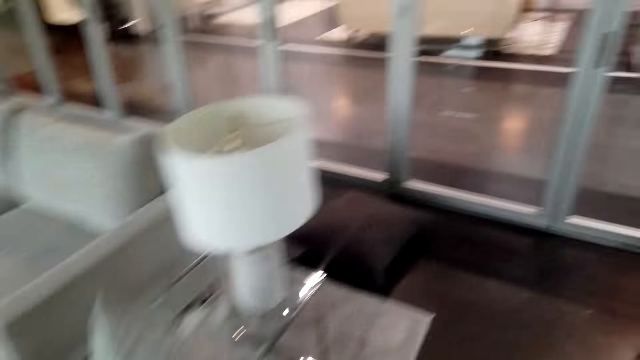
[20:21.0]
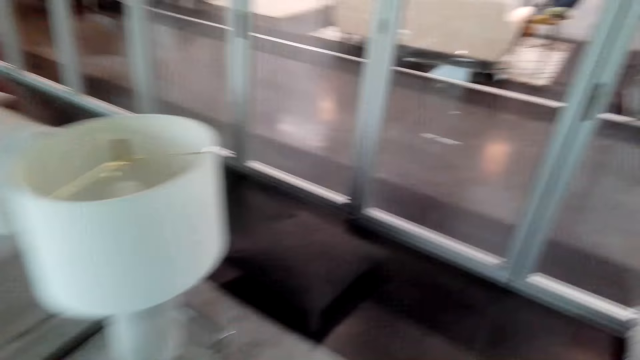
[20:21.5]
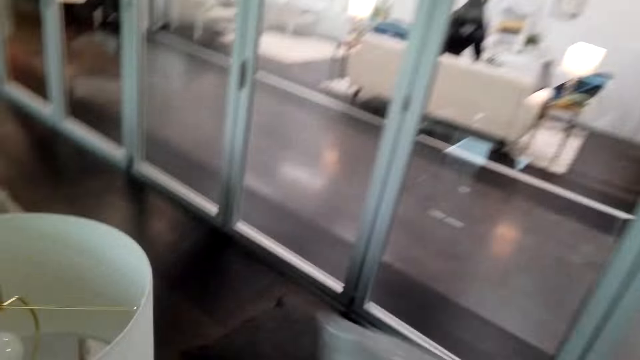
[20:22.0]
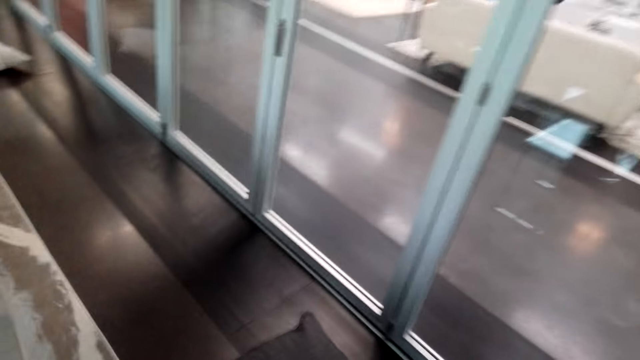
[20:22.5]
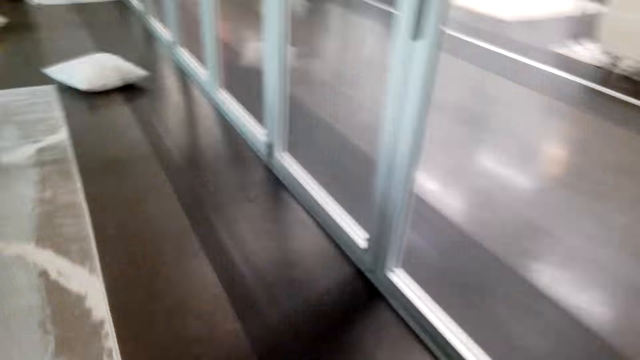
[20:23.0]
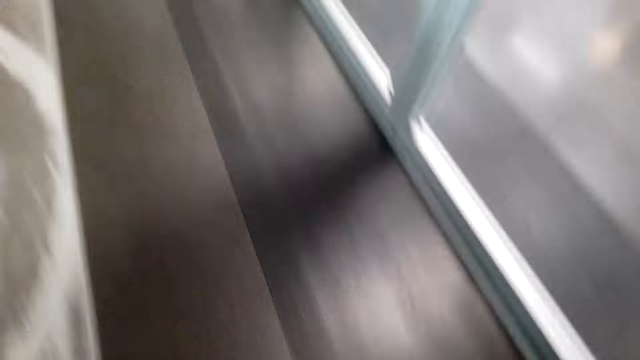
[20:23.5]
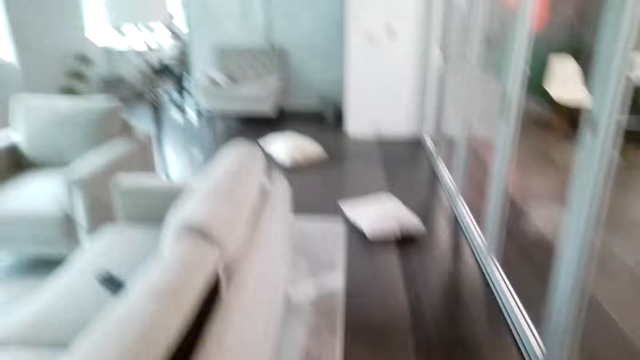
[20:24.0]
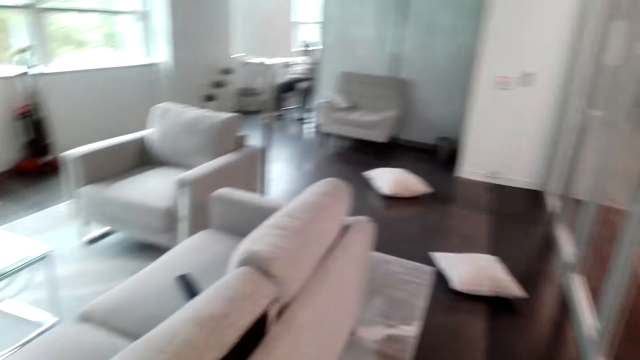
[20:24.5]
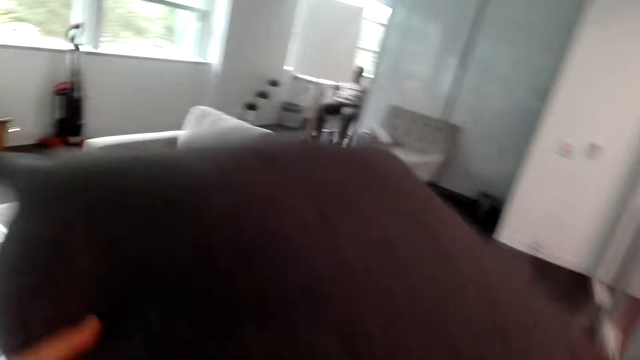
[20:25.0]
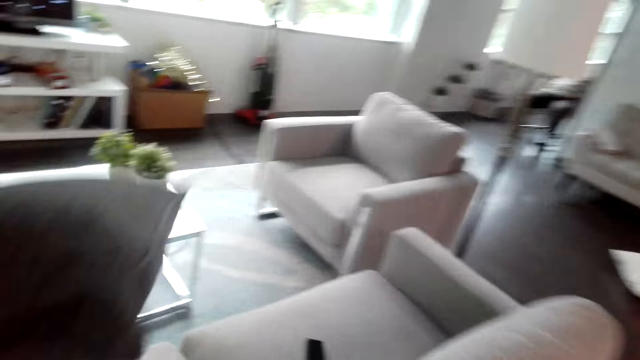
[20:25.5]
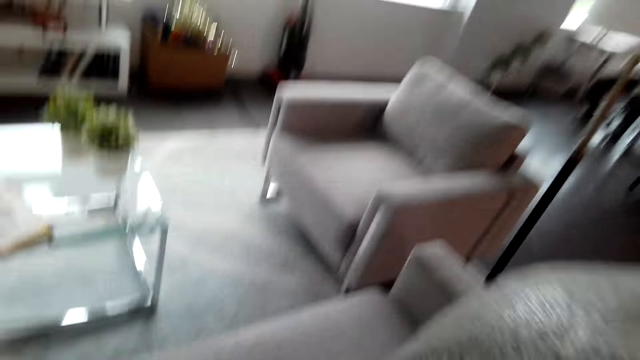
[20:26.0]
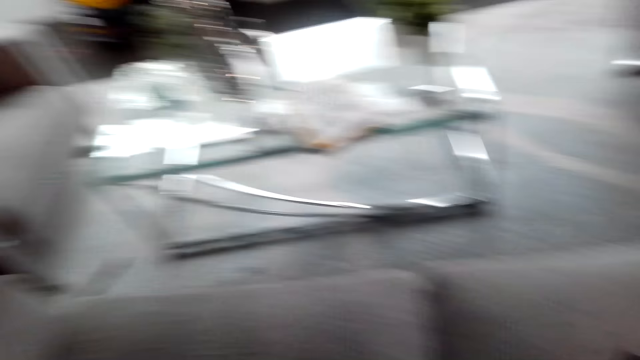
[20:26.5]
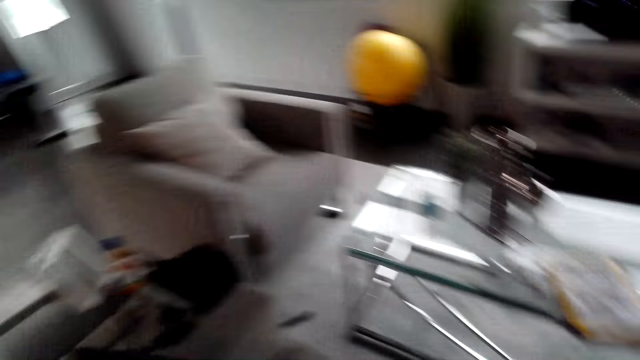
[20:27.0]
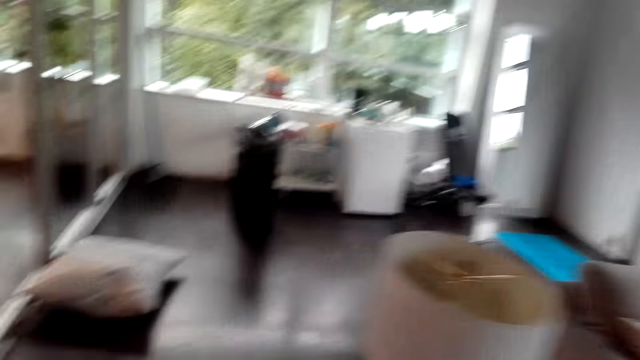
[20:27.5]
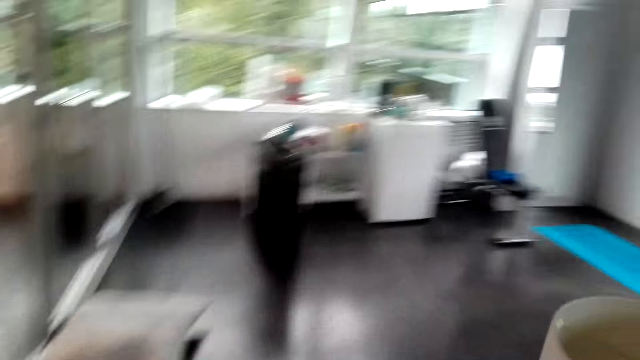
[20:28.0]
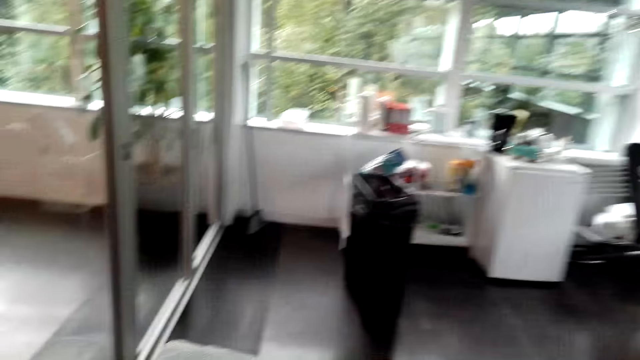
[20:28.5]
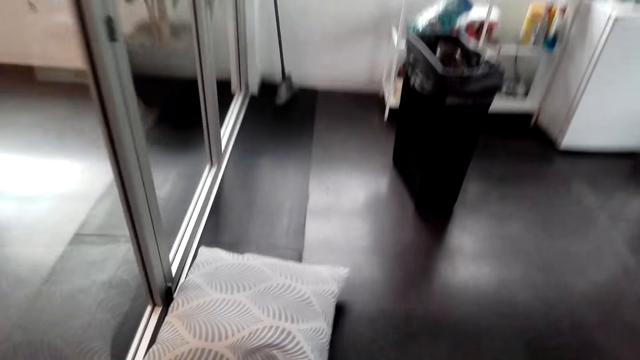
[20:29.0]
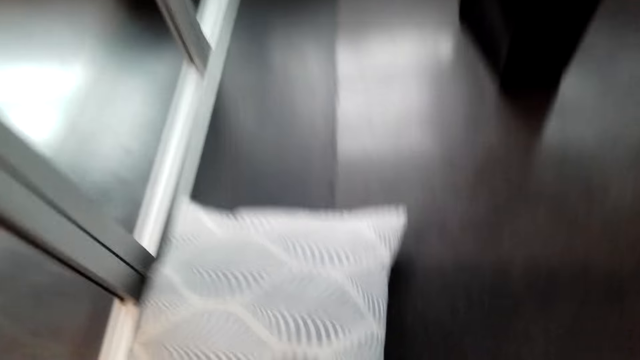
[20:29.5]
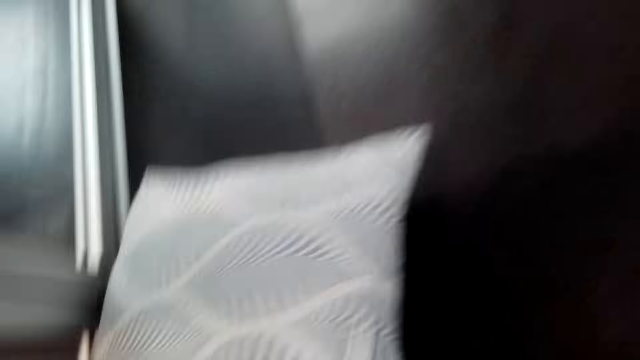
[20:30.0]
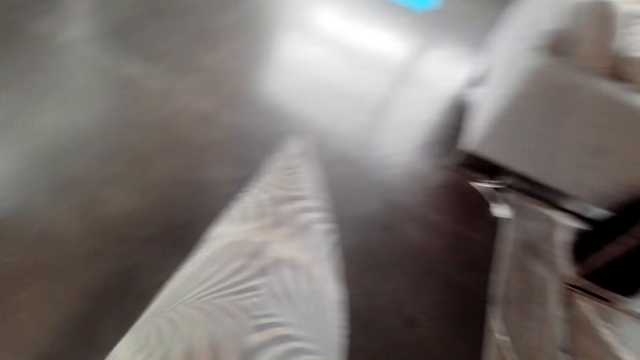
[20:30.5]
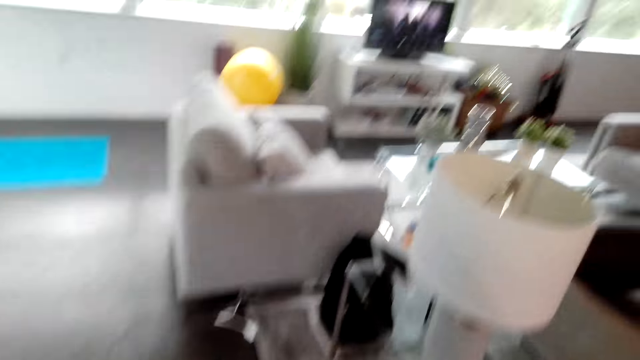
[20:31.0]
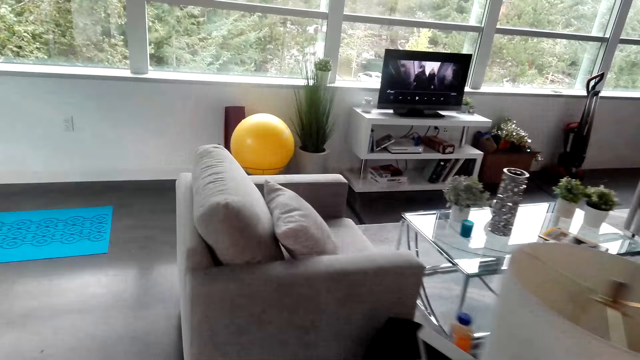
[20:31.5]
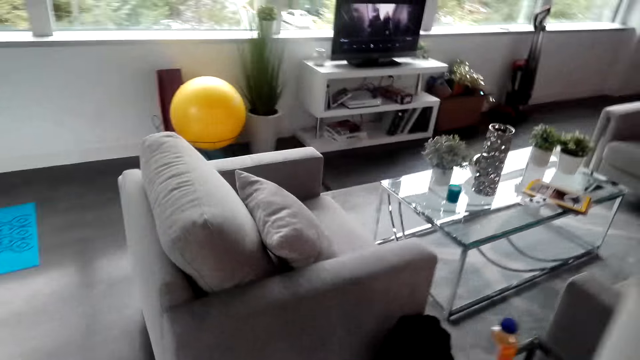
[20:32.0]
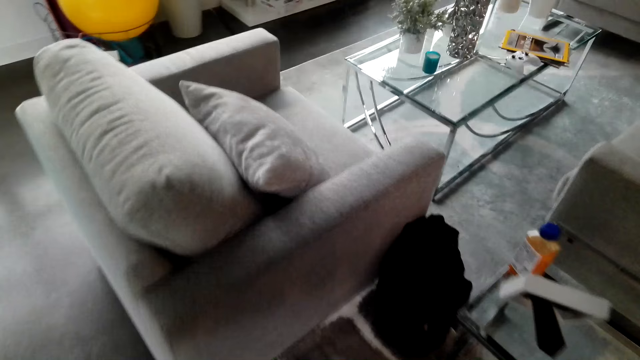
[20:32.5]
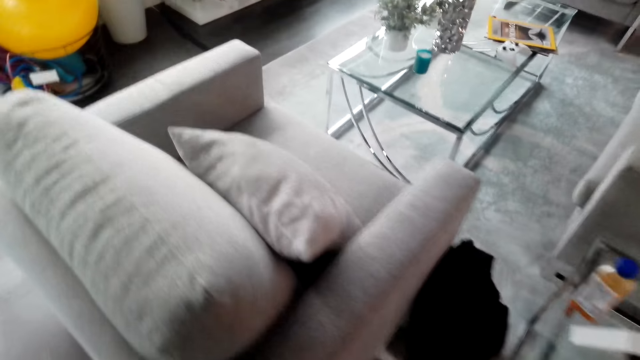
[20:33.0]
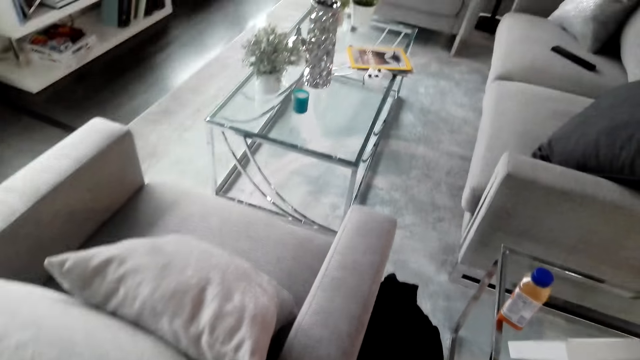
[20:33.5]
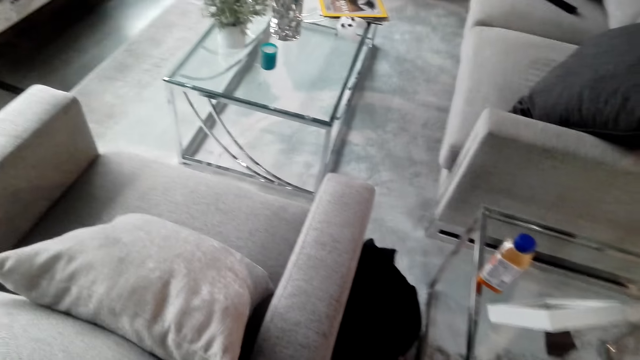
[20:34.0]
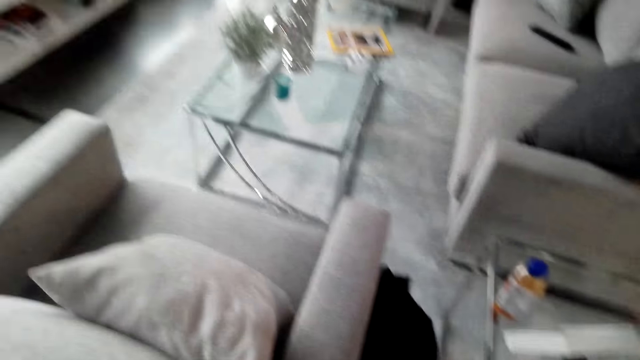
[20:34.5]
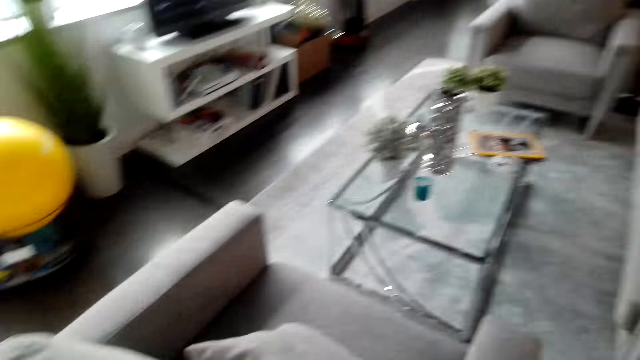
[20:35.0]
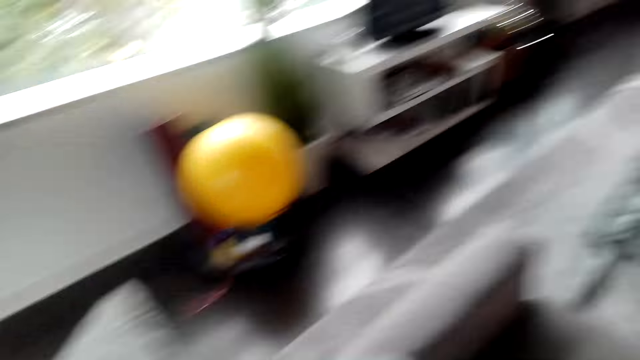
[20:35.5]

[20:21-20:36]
The camera wearer walks in a room. They put the pillow on the sofa or chair. They walk in the room. They pick up the sofa pillow. They walk in the room.

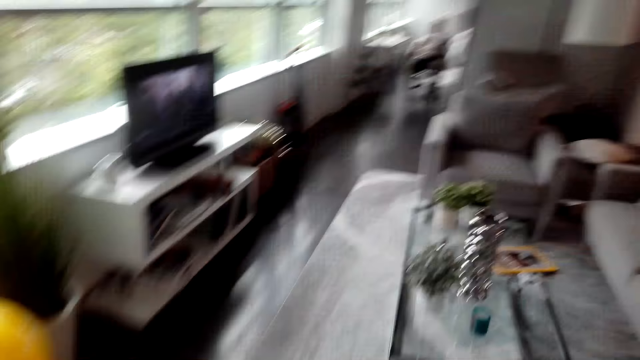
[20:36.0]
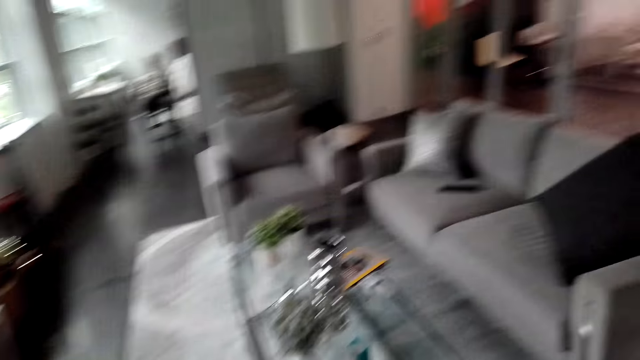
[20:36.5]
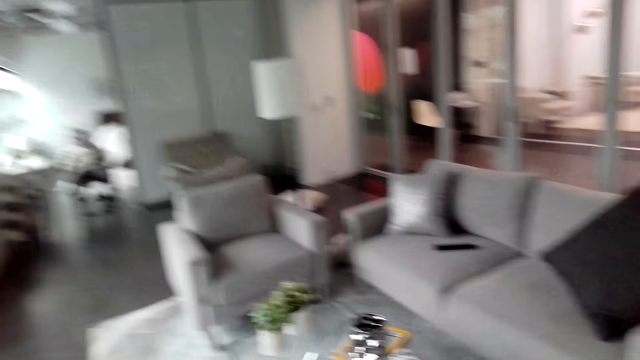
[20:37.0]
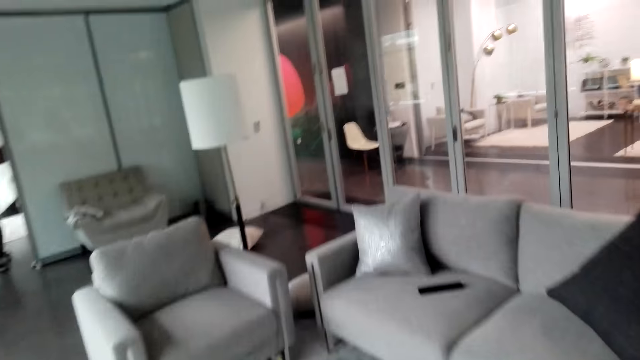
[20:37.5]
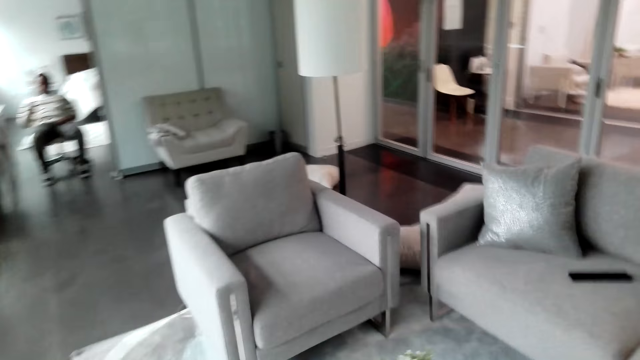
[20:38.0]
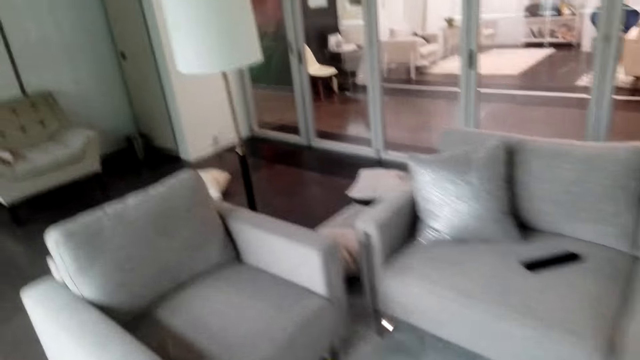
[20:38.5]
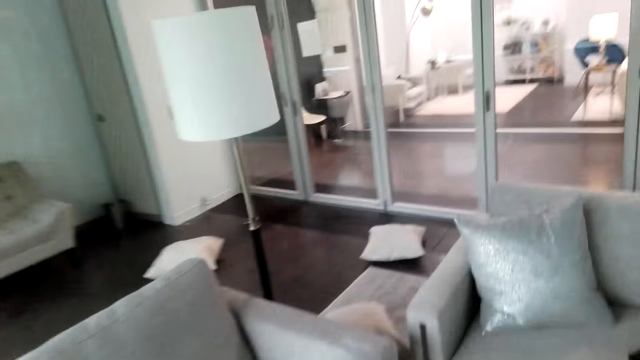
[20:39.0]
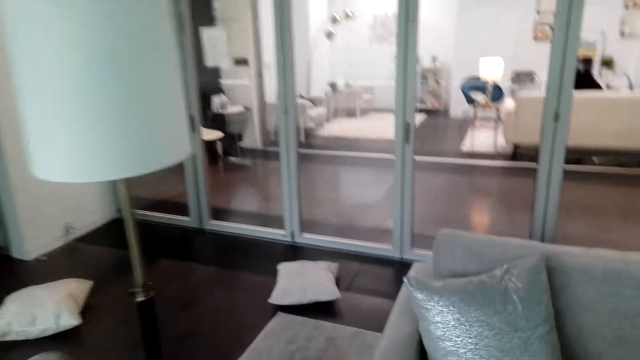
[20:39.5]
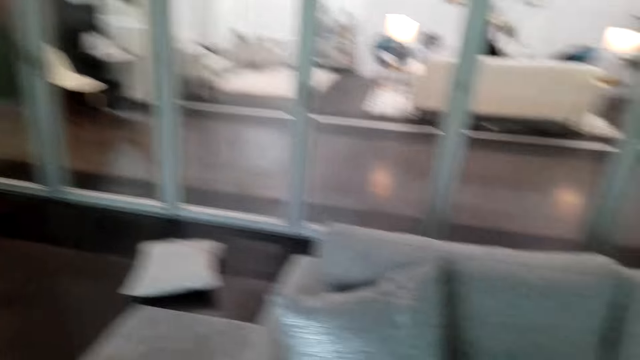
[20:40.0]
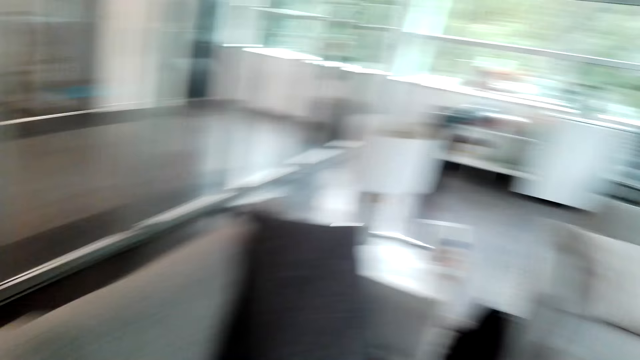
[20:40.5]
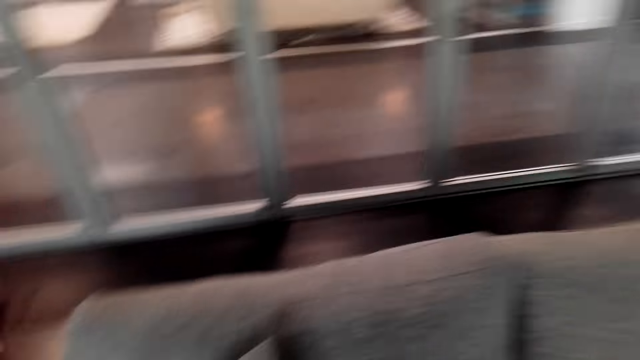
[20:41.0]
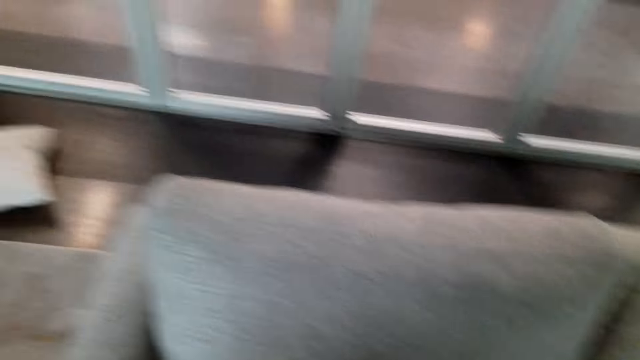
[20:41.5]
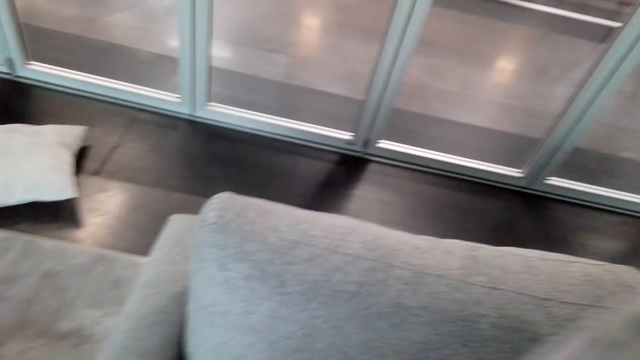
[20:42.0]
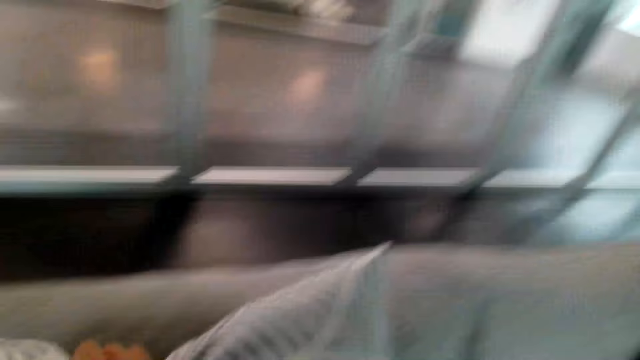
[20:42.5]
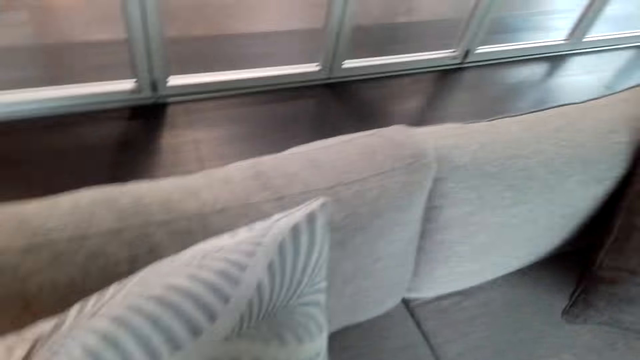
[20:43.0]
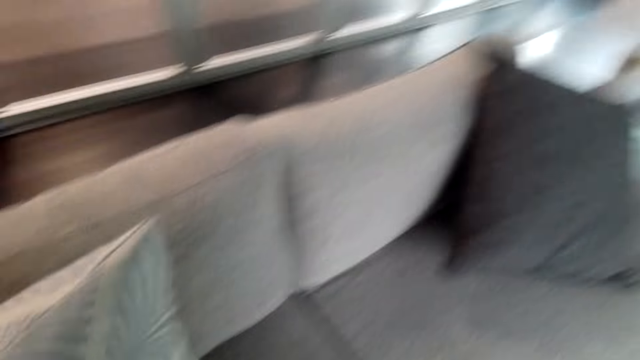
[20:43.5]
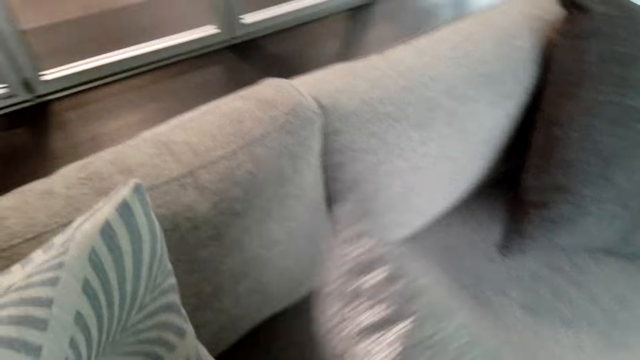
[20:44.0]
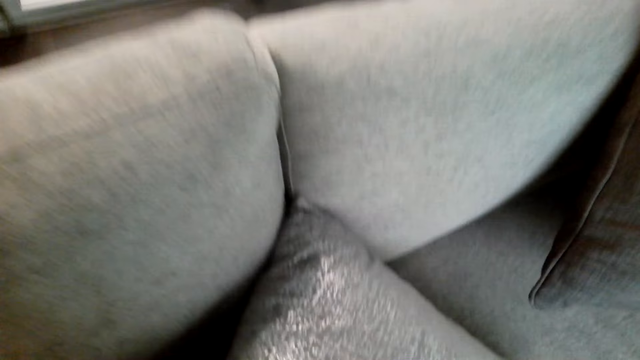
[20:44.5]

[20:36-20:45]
The camera wearer puts the pillow on the sofa or chair.
